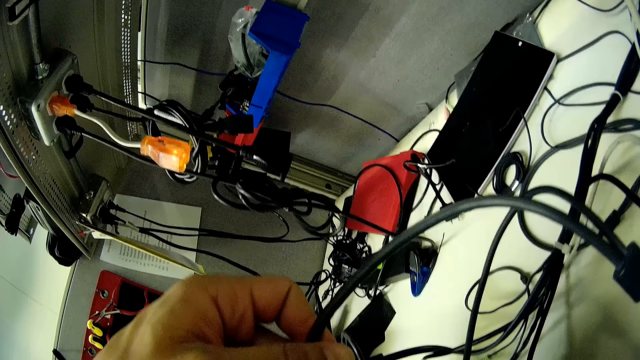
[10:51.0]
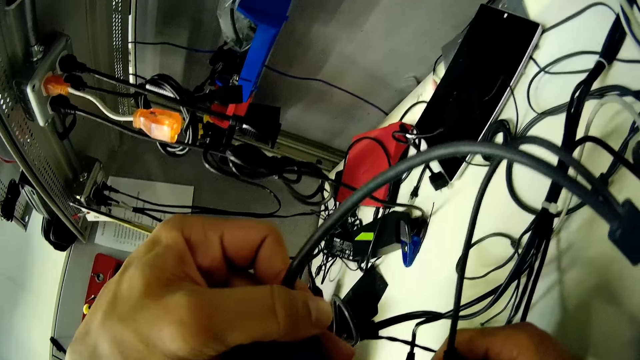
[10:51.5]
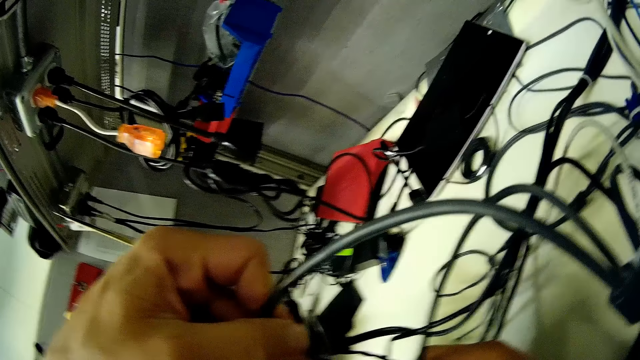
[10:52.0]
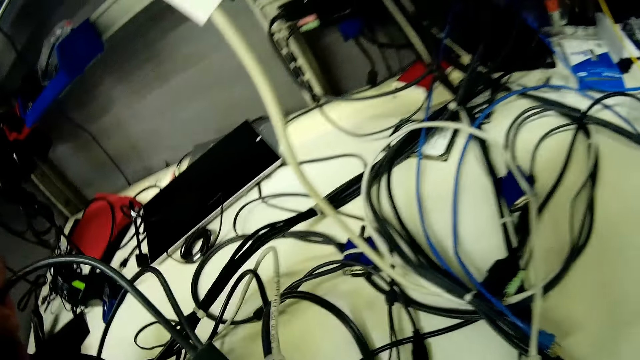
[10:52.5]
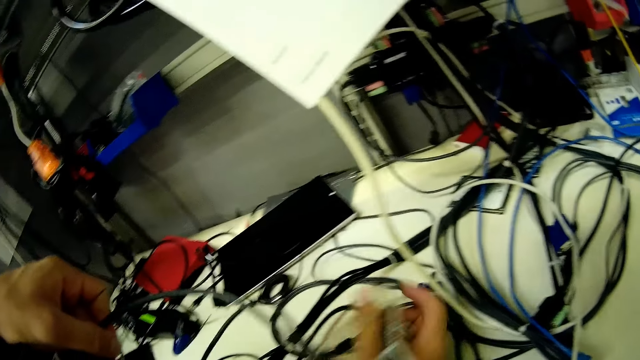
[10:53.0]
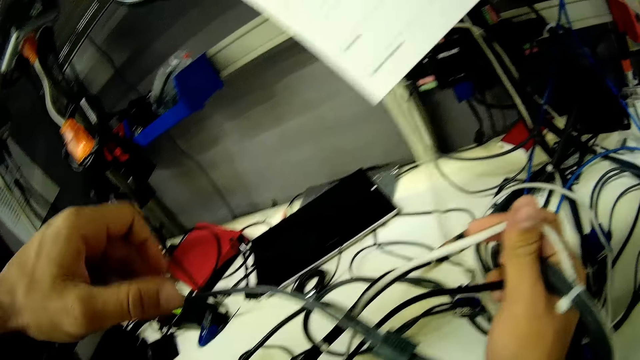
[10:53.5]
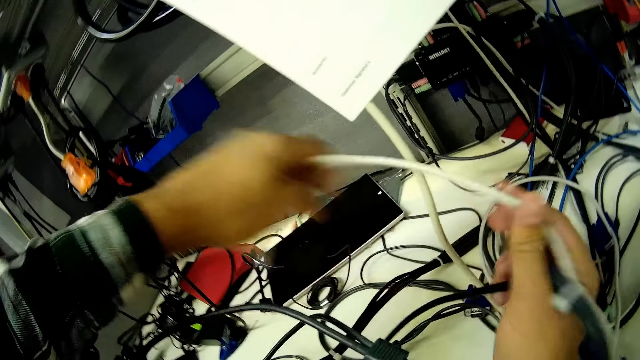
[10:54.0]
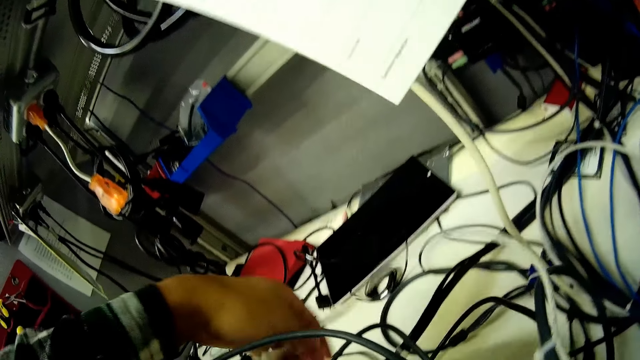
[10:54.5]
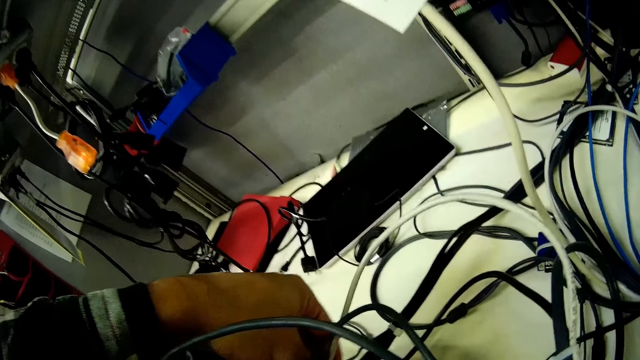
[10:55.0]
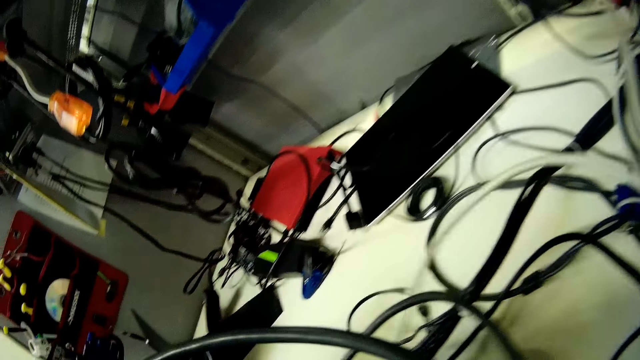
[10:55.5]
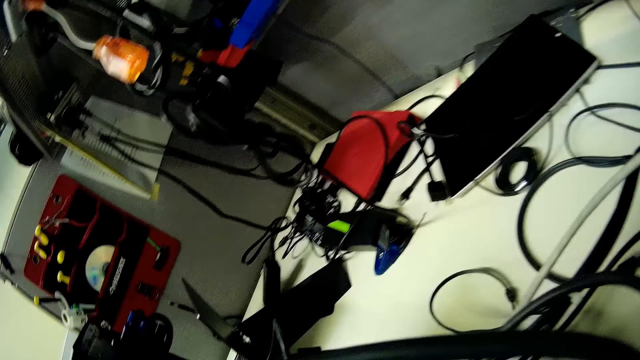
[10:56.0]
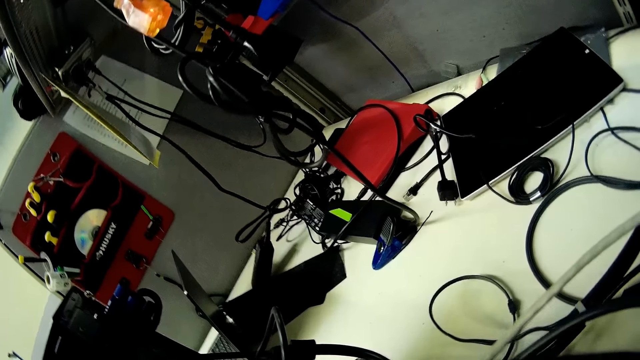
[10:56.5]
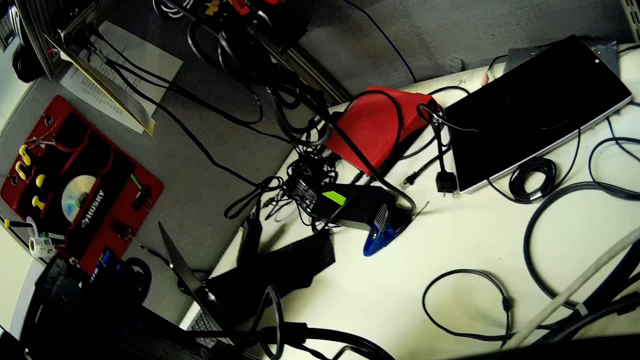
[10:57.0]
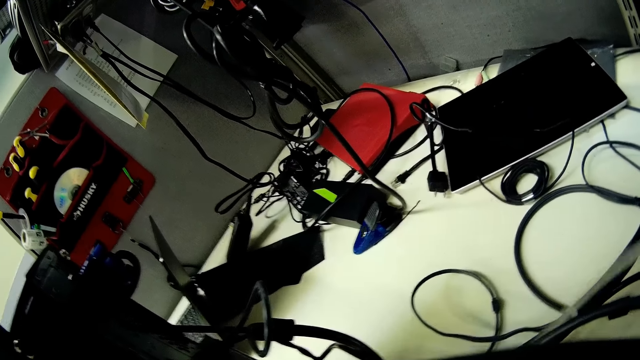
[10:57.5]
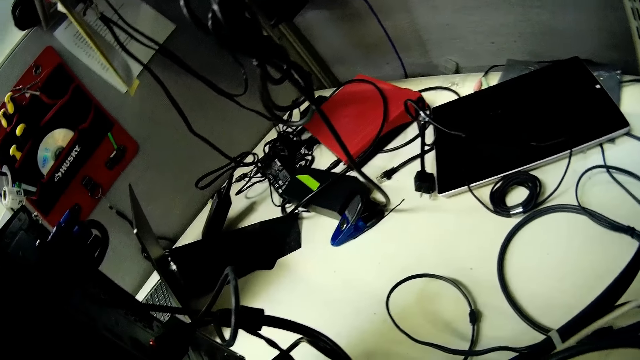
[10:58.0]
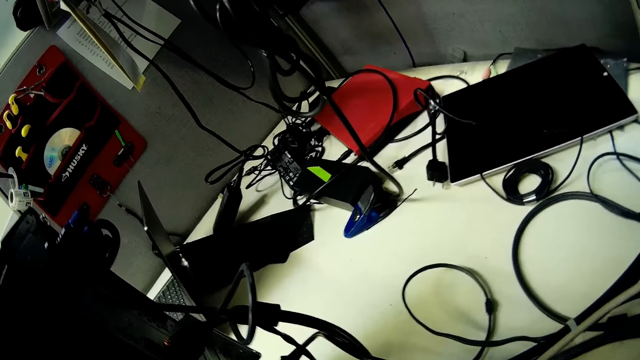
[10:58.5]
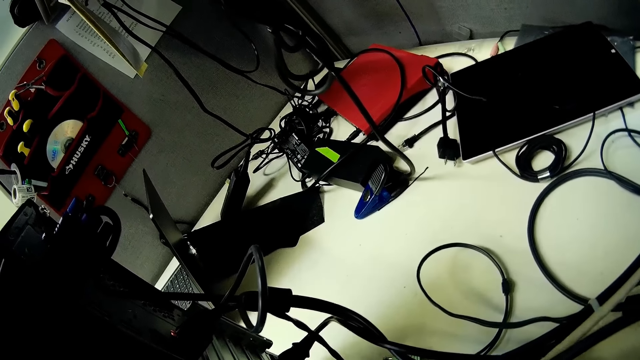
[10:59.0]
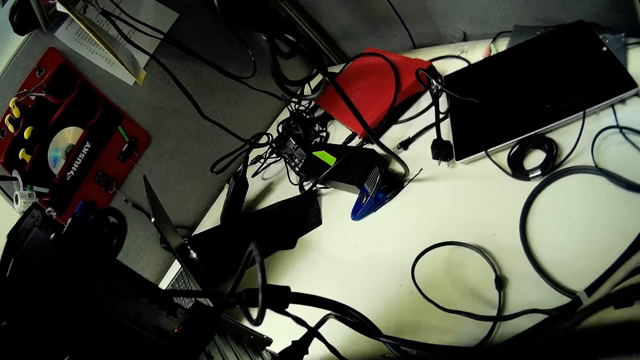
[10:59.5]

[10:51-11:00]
The camera wearer fixes the white cable.

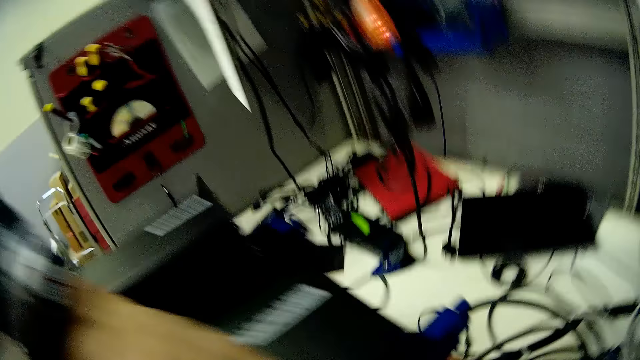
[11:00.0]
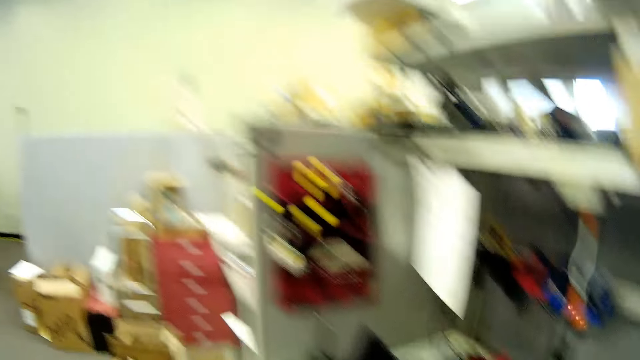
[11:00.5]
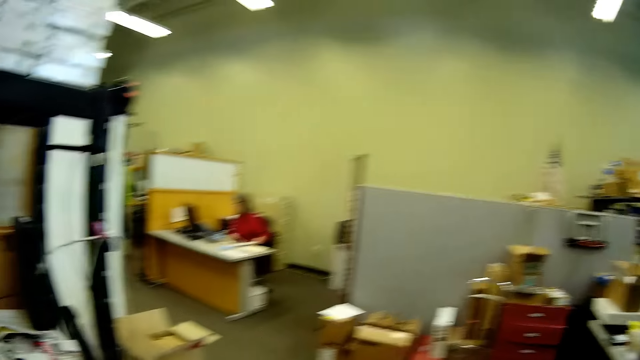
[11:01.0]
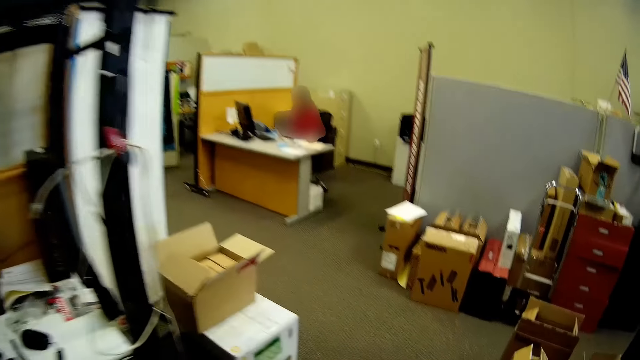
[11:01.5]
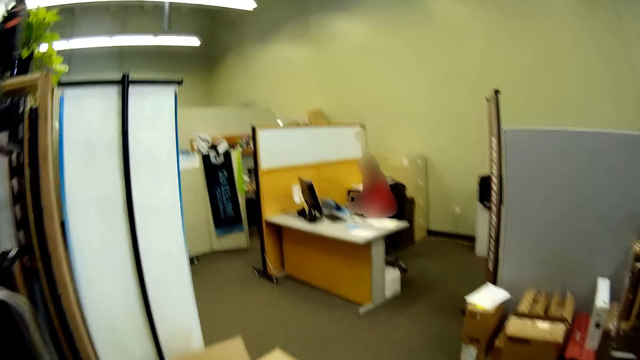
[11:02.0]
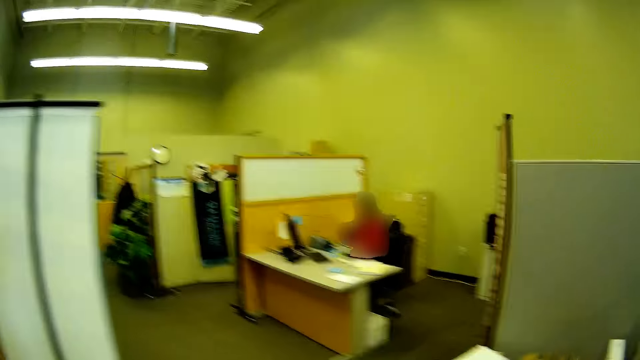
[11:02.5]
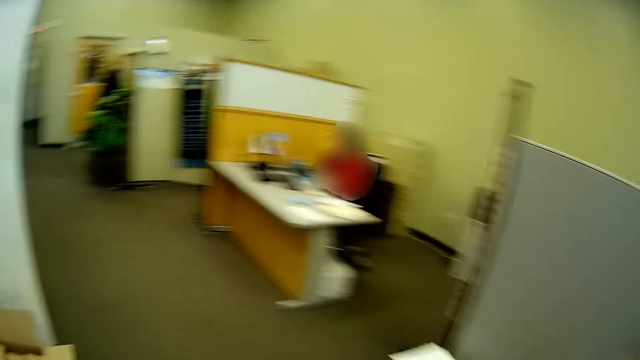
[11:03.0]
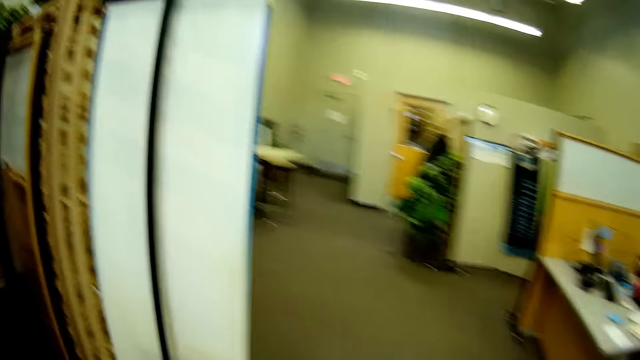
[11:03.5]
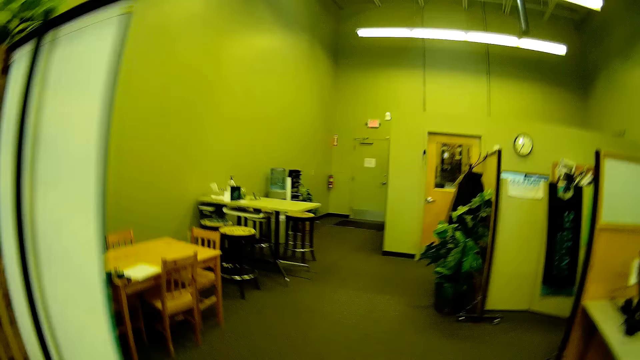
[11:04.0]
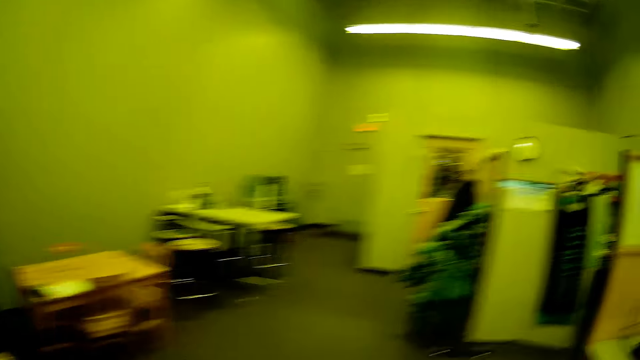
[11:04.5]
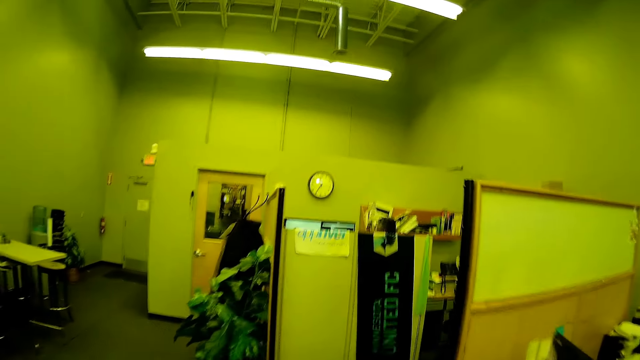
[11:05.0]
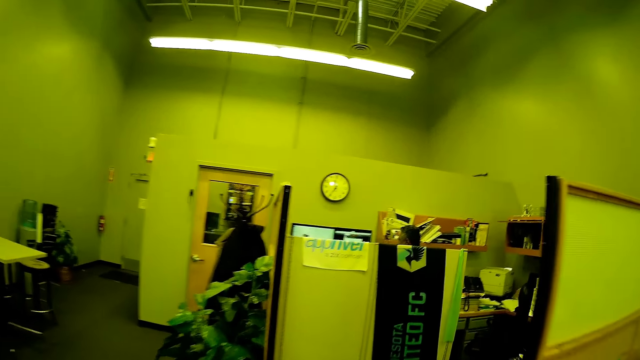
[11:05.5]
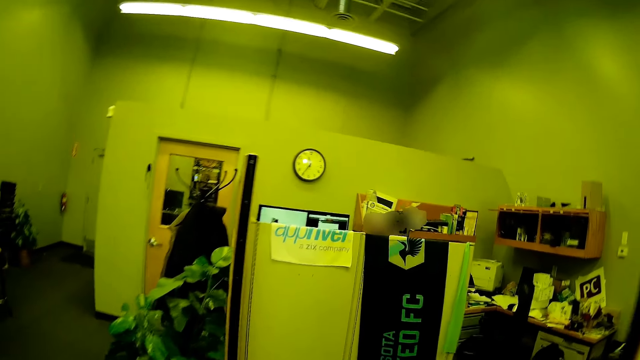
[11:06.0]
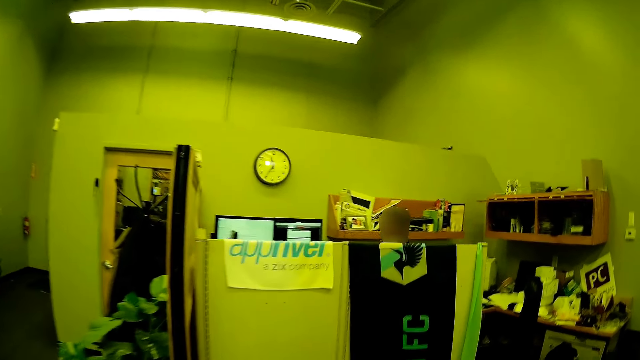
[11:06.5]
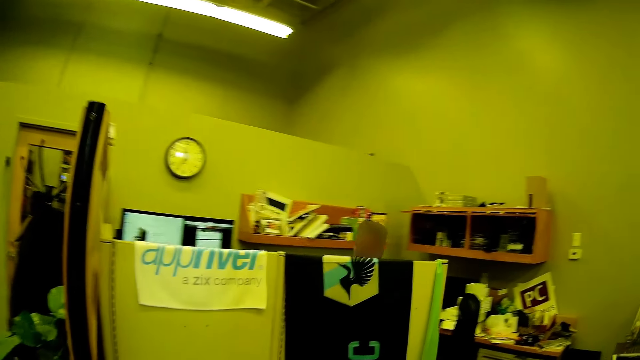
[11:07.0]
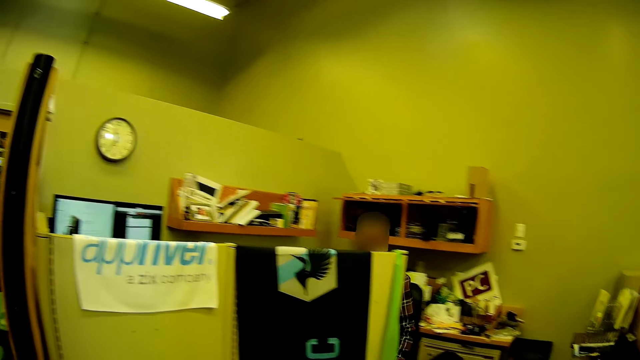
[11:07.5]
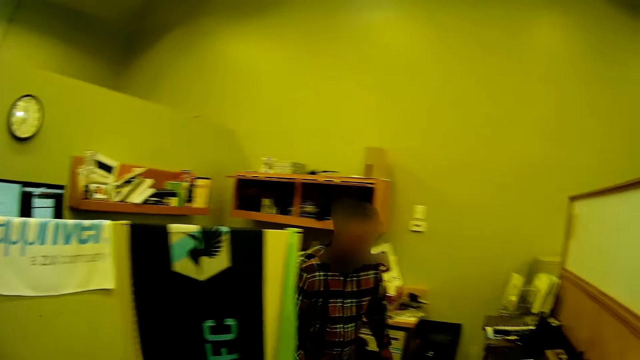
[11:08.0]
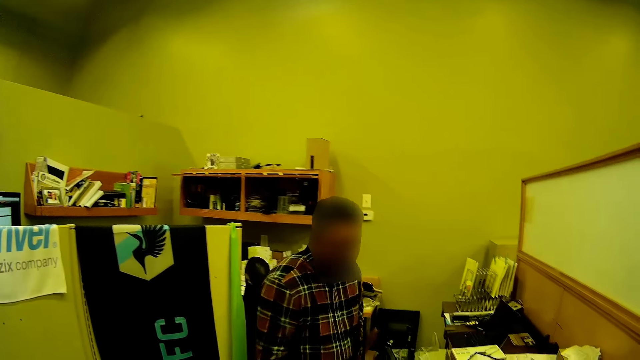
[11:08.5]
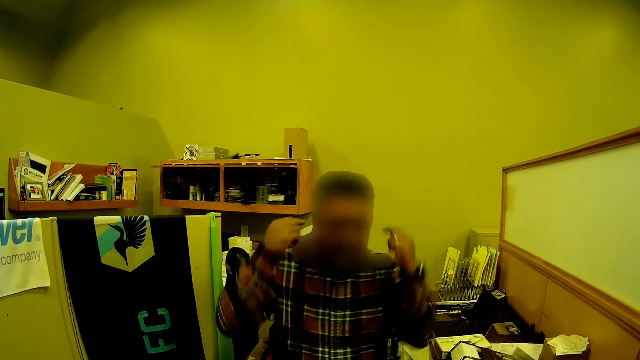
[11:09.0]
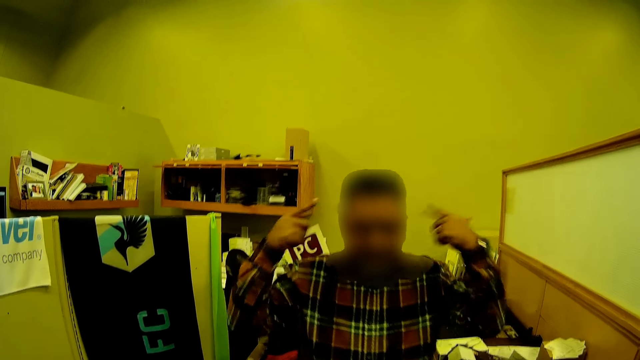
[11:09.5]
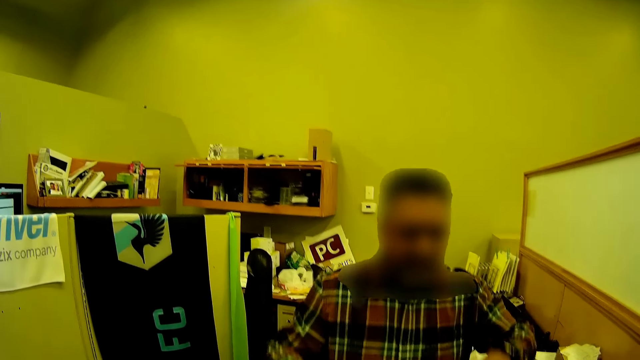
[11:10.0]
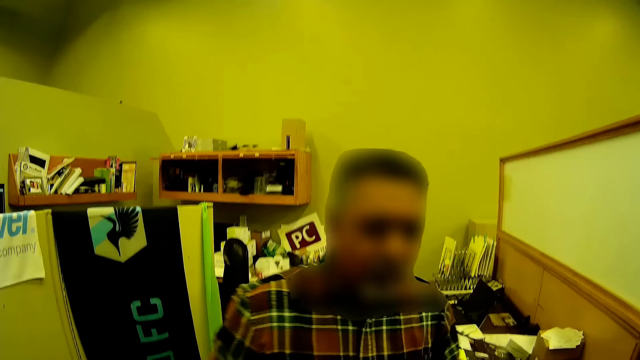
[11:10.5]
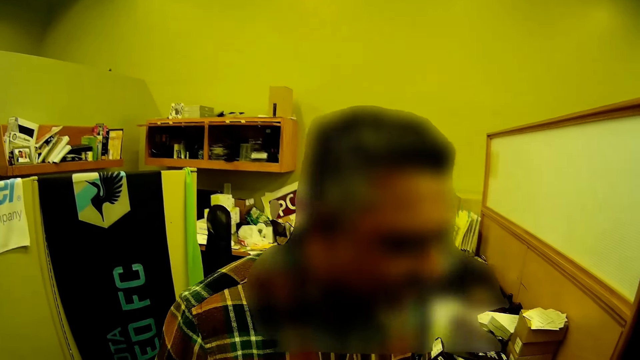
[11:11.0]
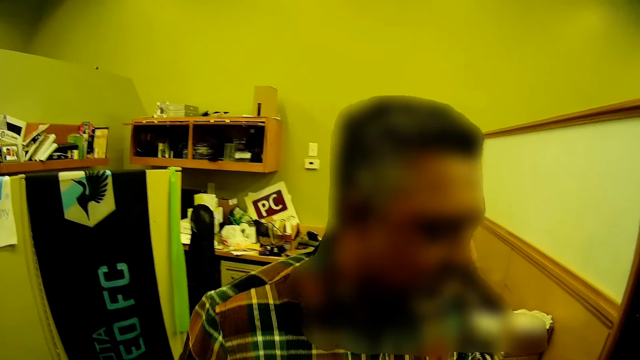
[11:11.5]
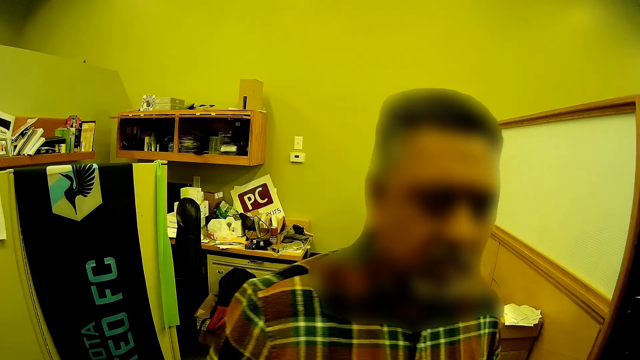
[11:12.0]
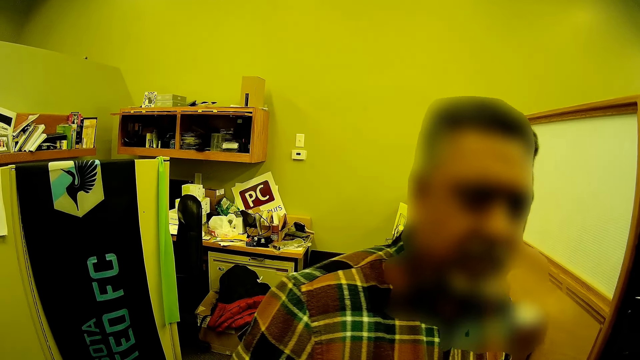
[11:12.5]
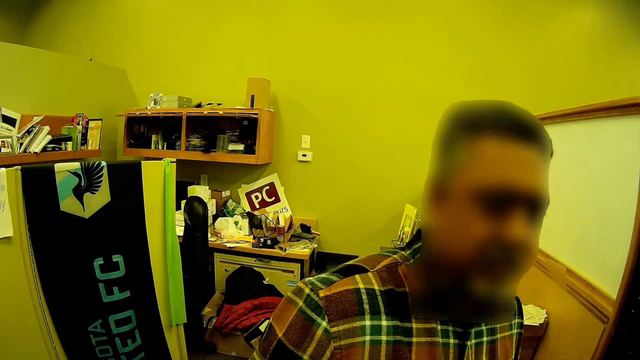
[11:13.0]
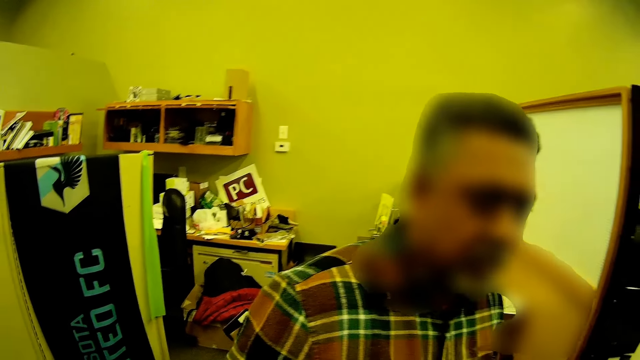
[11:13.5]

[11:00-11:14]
The camera wearer walks in the room. A person sits at the reception. The camera wearer walks in the room. Another person walks from the other side. The camera wearer talks to someone. The other person shakes the hands.
